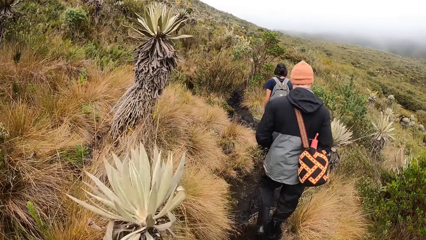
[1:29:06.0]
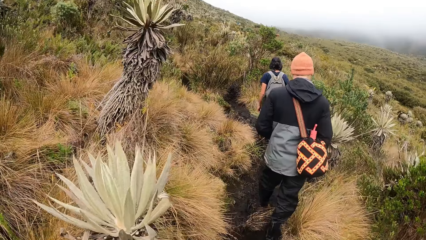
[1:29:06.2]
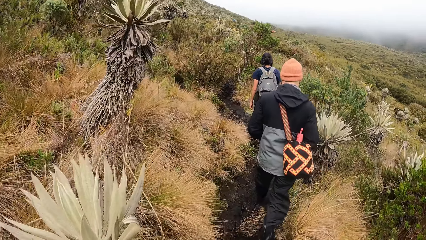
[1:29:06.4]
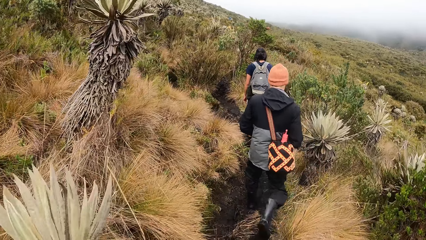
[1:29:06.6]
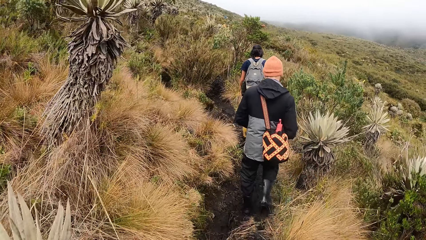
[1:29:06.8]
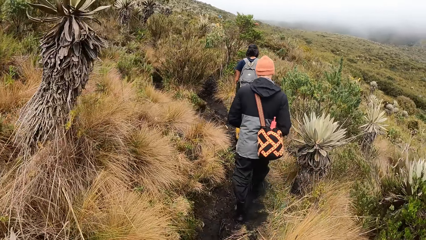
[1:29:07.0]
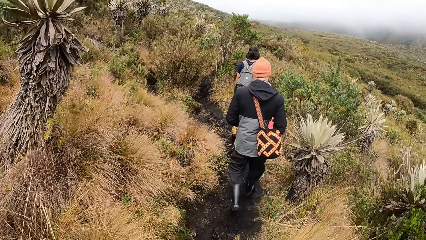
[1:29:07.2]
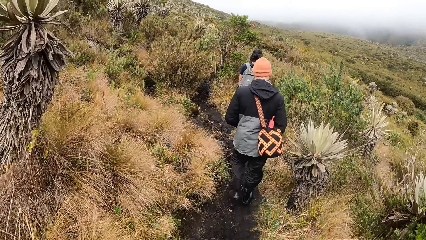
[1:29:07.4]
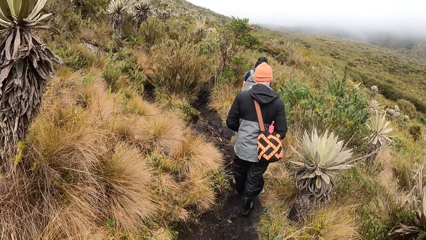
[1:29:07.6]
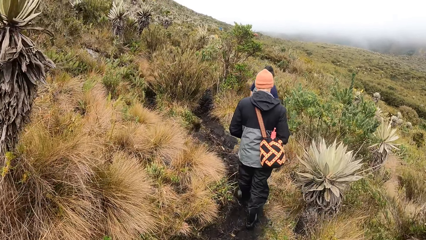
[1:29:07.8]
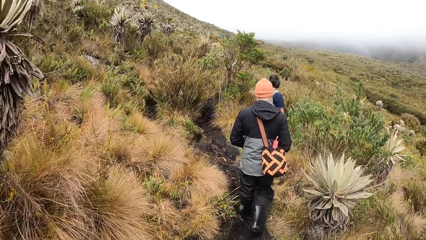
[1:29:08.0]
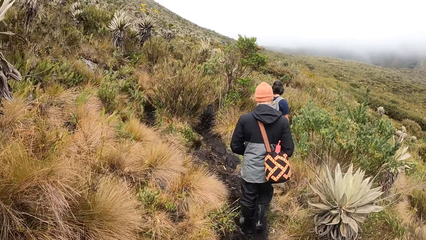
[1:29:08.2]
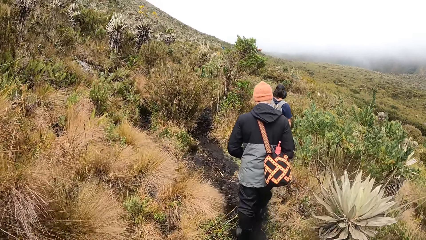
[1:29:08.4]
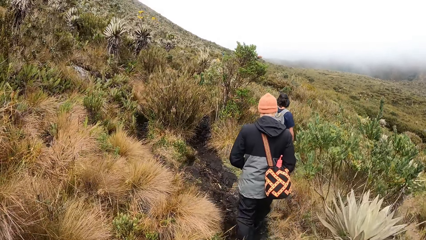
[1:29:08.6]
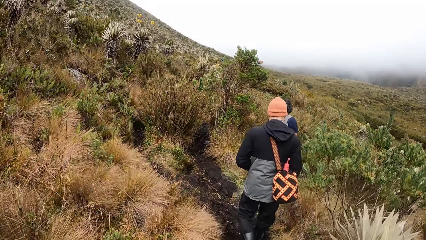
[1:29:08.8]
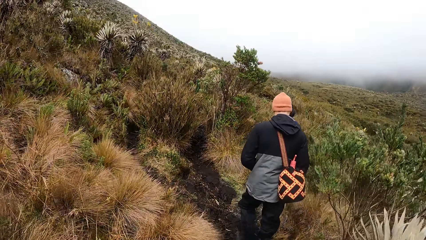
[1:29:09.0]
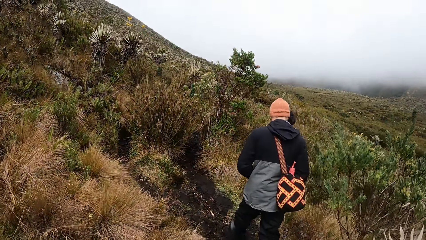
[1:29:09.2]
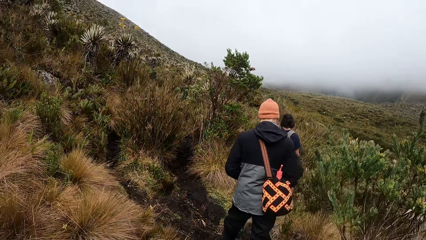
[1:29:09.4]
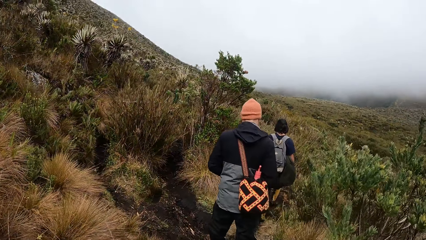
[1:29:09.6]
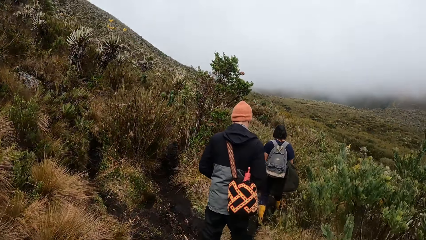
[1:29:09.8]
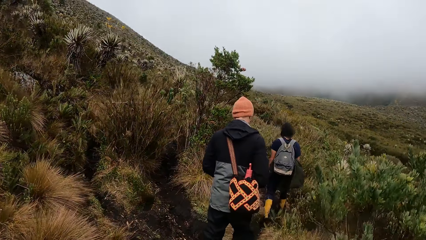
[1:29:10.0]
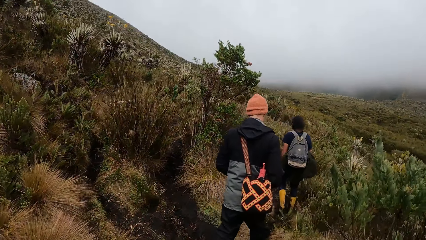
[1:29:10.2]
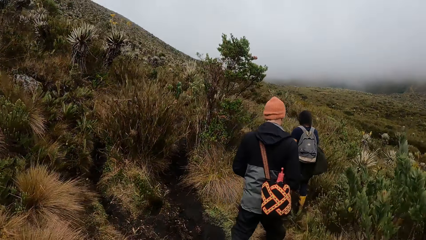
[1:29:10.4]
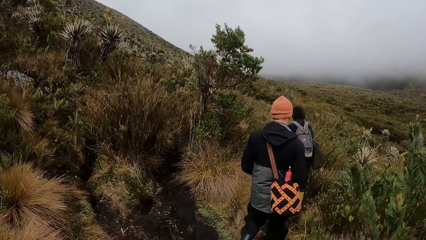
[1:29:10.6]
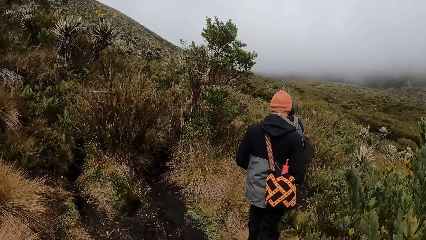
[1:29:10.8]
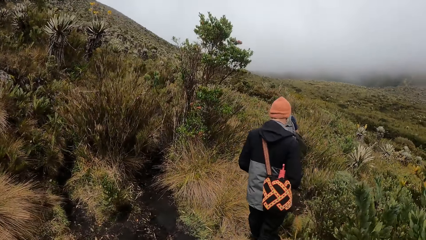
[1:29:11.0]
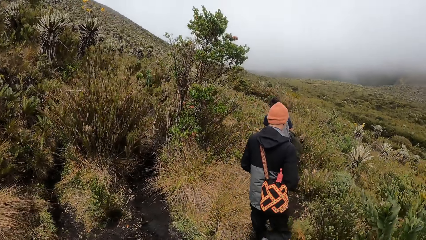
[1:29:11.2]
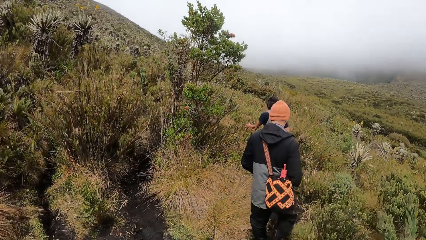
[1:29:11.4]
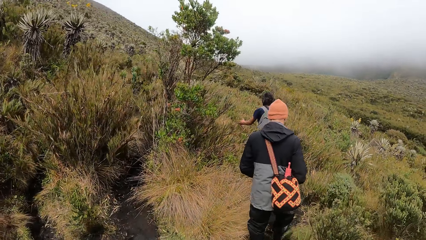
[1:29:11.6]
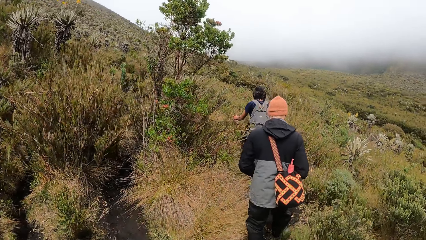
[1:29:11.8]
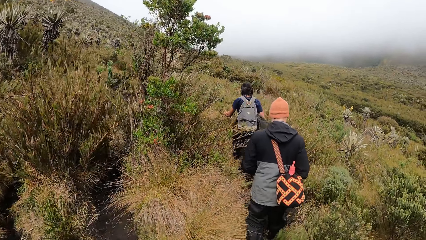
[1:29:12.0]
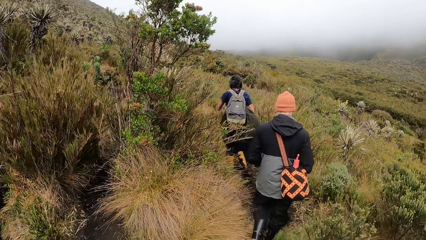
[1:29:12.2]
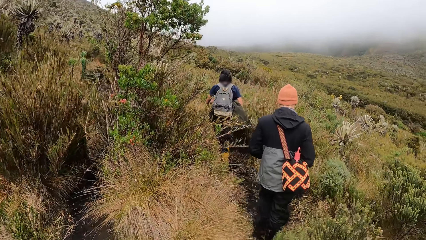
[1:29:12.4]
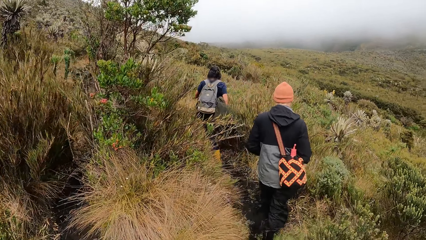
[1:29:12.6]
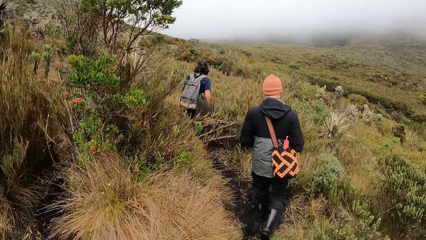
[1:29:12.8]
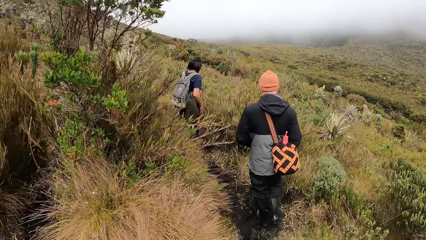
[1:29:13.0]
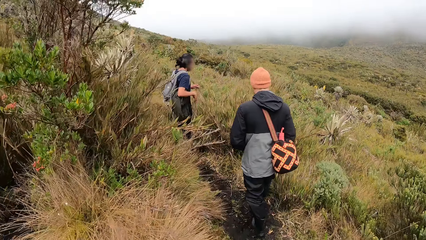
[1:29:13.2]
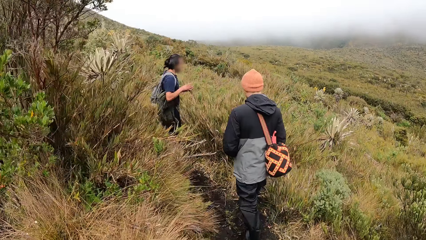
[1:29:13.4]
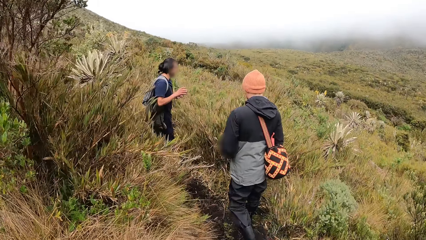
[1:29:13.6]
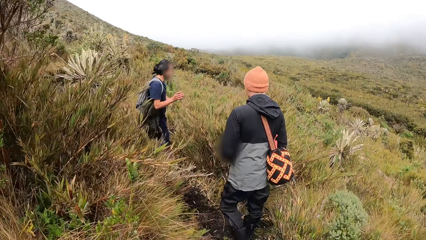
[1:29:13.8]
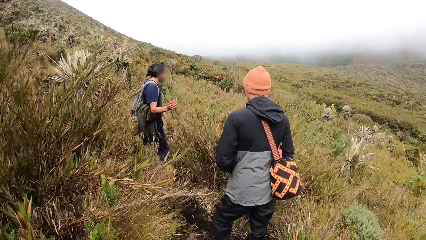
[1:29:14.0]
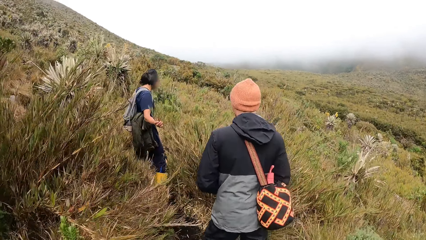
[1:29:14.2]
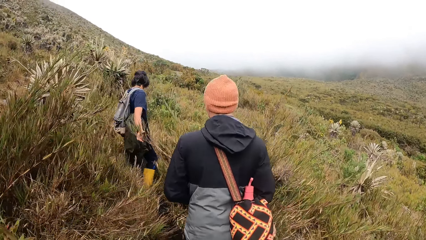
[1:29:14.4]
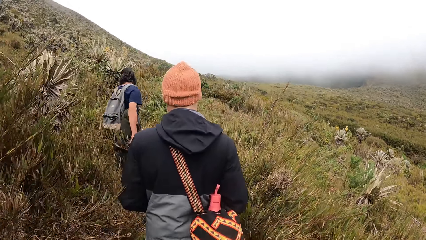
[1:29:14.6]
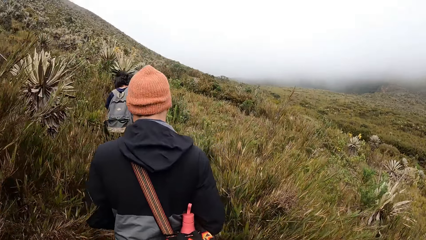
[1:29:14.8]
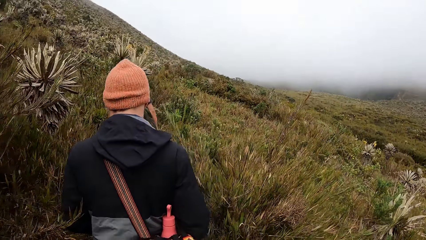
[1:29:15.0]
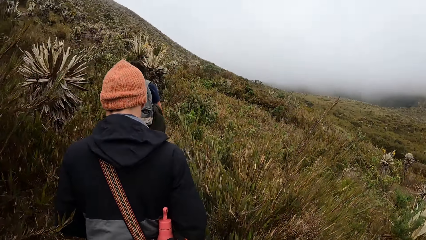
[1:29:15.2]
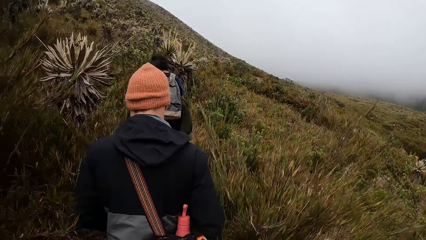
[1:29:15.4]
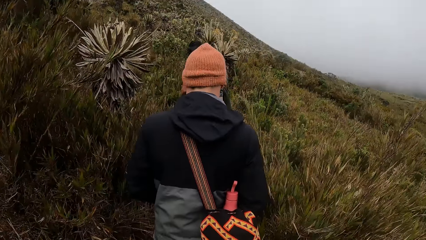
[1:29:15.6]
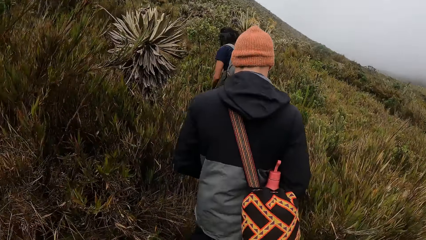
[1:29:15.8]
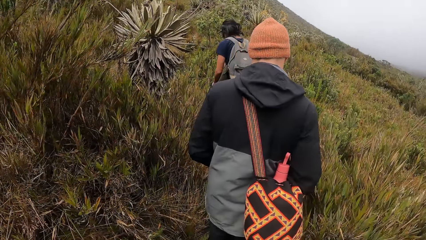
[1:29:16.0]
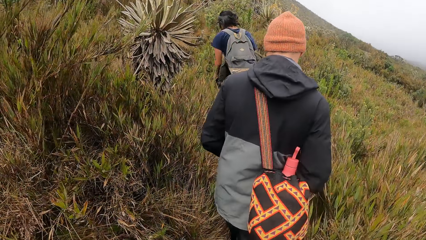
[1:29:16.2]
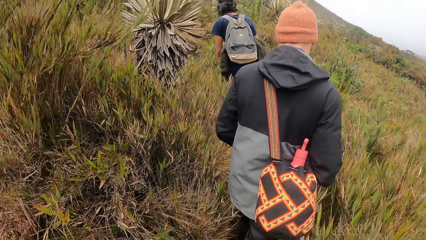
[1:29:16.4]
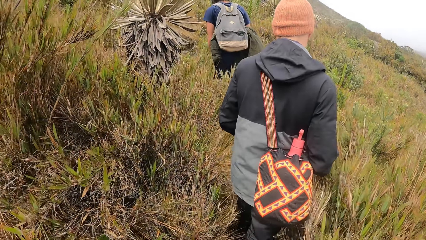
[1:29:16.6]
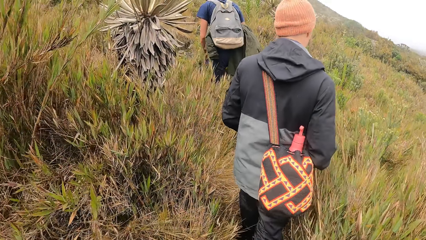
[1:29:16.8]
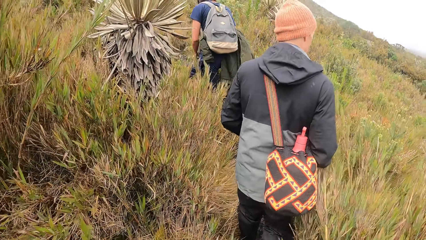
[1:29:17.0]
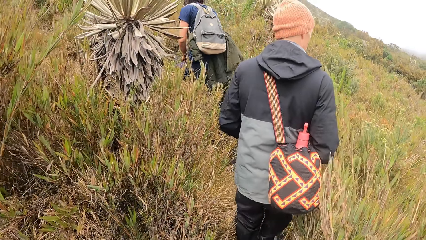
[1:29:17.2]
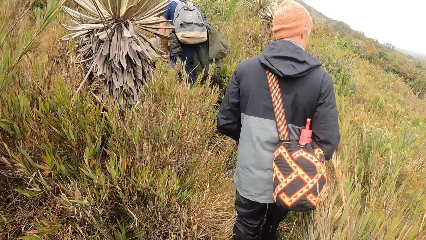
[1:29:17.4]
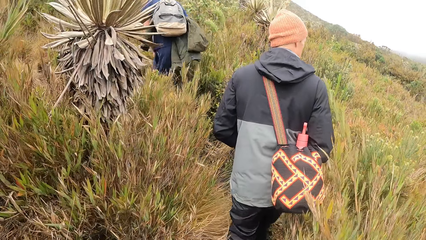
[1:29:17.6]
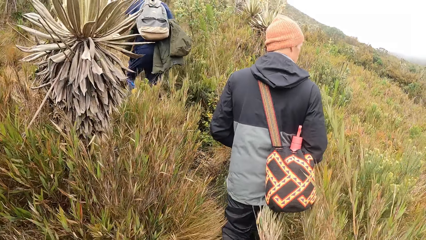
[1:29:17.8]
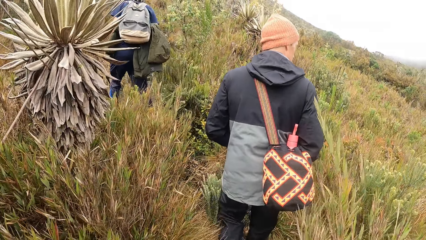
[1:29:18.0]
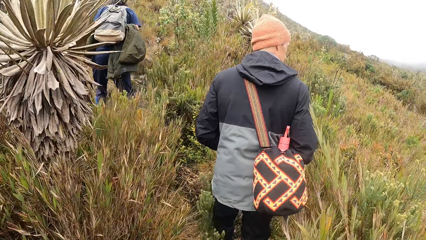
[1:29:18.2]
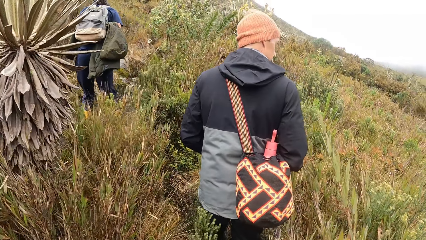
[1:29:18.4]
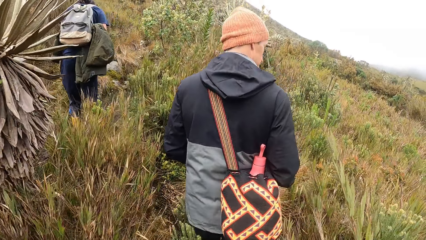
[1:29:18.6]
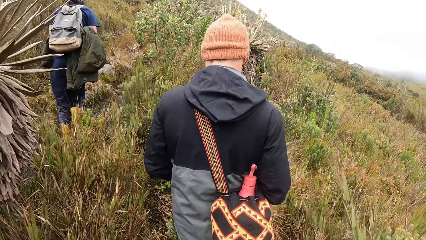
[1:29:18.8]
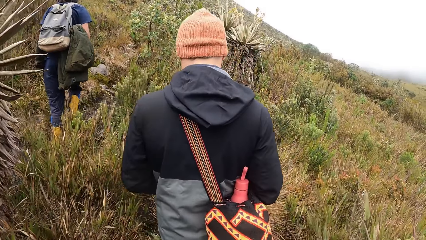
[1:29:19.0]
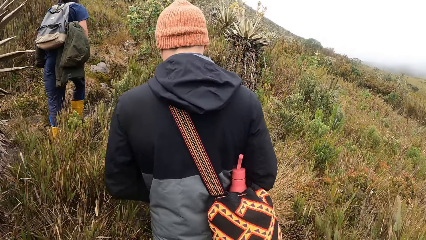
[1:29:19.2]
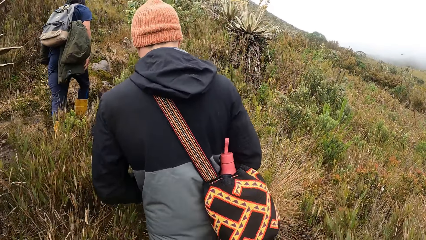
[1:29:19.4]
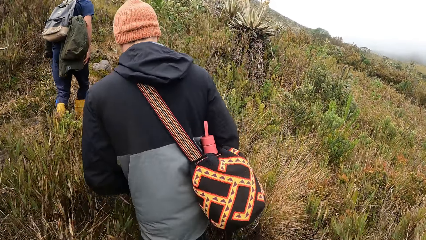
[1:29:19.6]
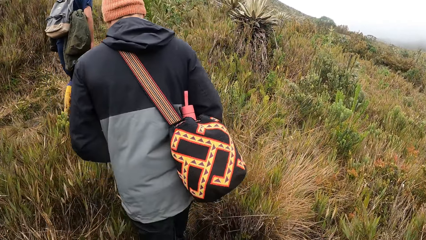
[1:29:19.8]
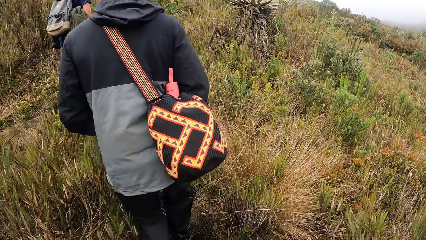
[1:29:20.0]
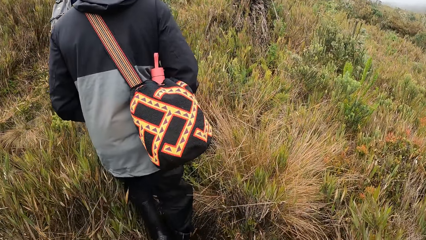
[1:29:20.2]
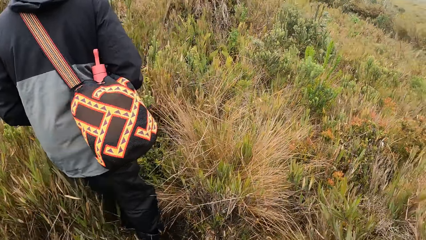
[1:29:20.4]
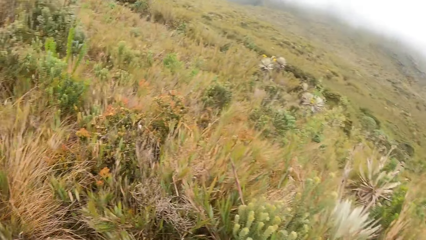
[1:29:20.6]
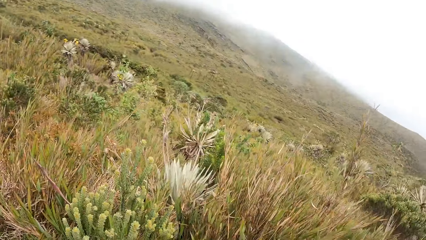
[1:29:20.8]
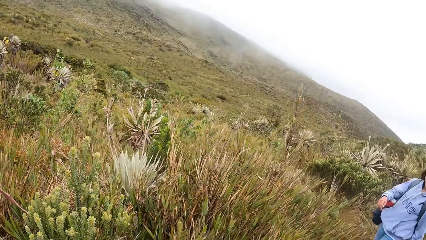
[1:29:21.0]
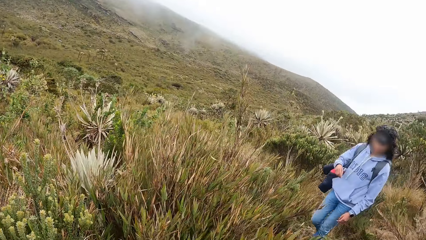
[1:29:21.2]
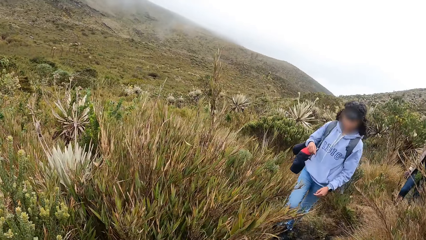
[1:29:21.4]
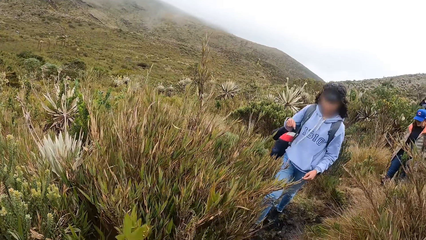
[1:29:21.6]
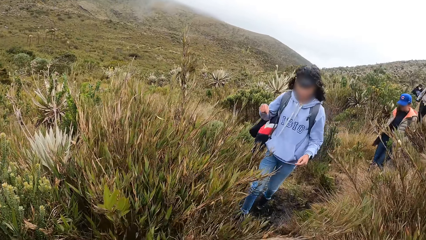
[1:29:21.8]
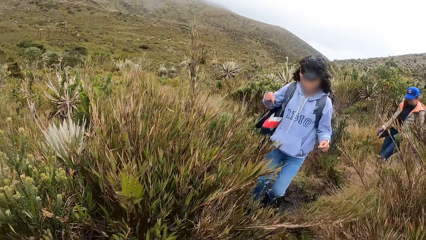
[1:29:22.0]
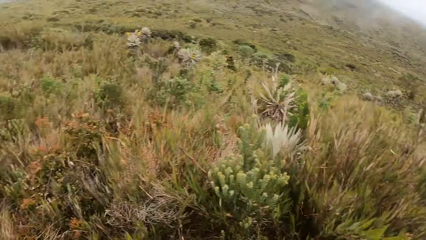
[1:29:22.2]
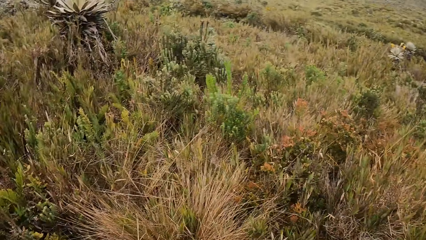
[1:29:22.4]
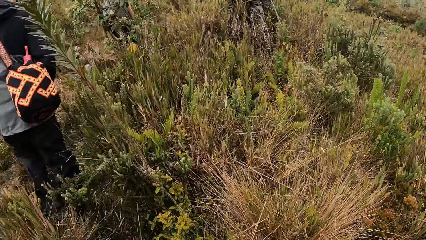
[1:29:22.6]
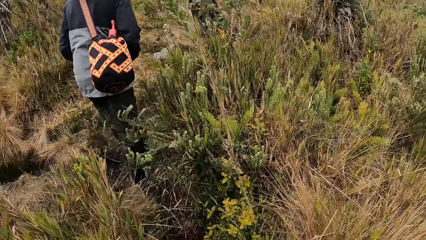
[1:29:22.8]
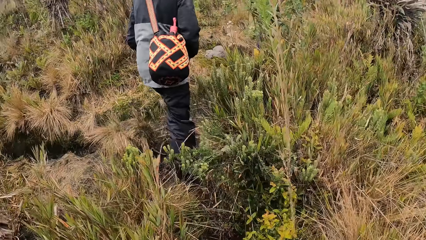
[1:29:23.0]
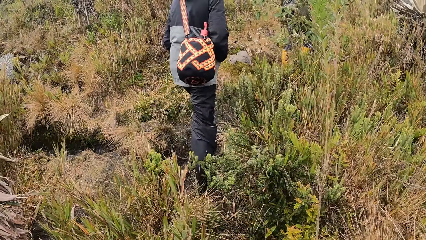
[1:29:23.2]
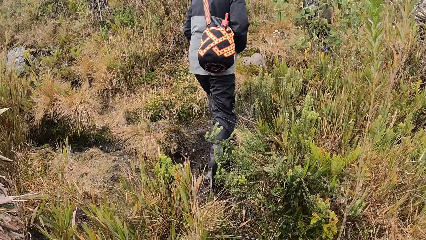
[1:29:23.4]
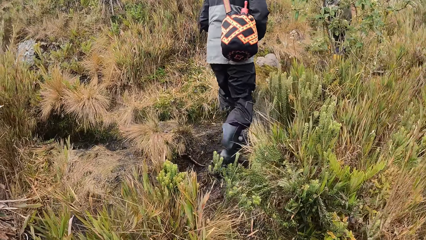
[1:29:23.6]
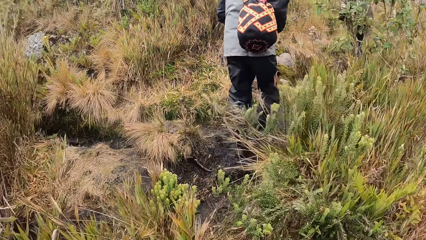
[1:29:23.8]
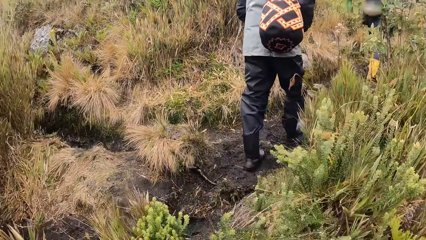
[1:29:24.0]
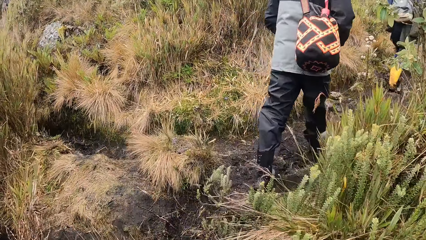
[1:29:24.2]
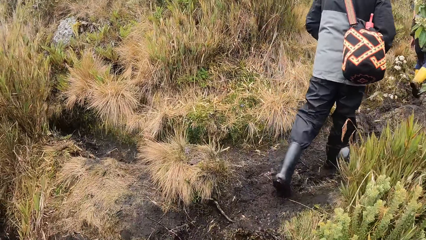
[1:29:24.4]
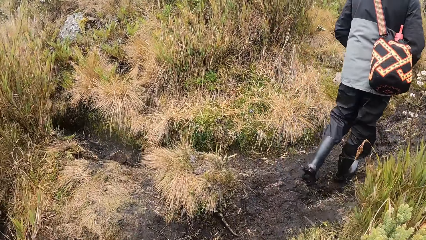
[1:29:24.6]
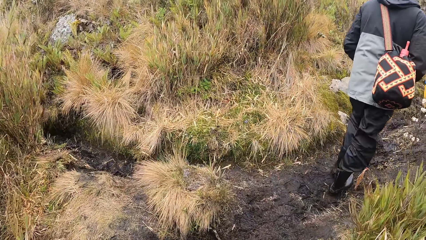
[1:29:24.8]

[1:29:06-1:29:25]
A man holds a plant with his left hand. He passes the plant in his left hand to his right hand and releases the plant in his right hand. The camera wearer walks around the forest. They look around the forest. They look at the man. A group of people walk behind the camera wearer. The camera wearer looks around the forest.
